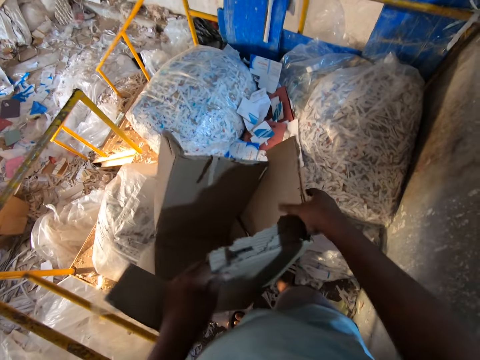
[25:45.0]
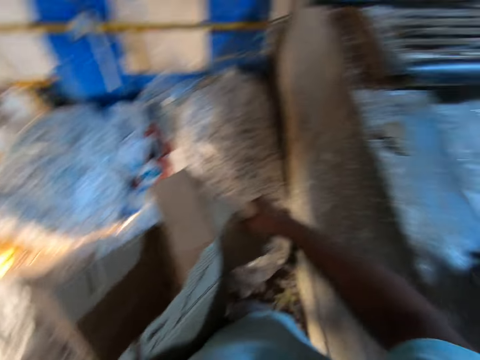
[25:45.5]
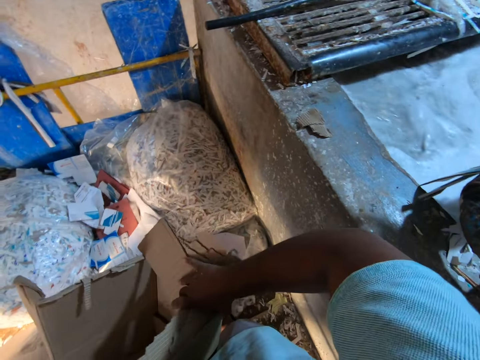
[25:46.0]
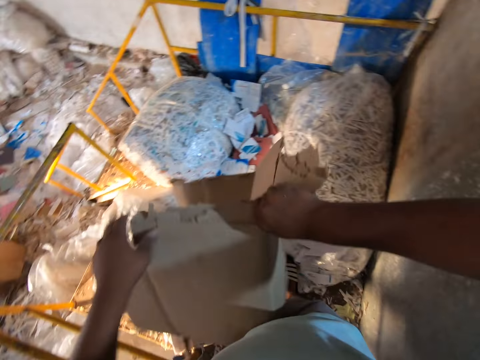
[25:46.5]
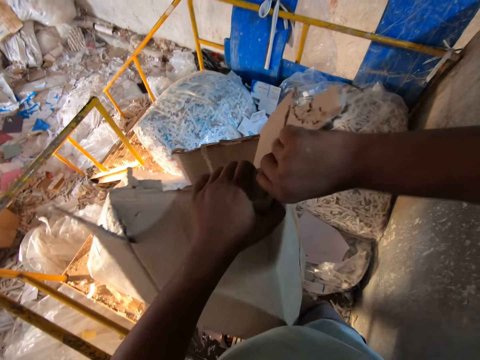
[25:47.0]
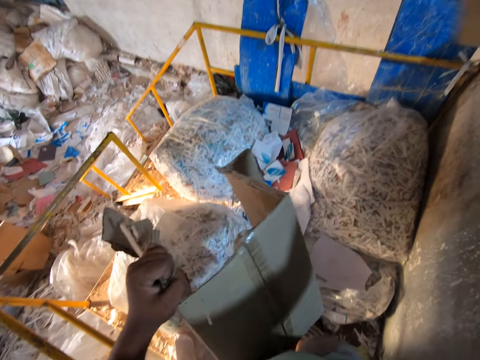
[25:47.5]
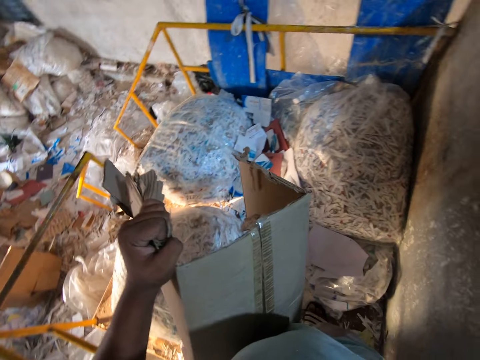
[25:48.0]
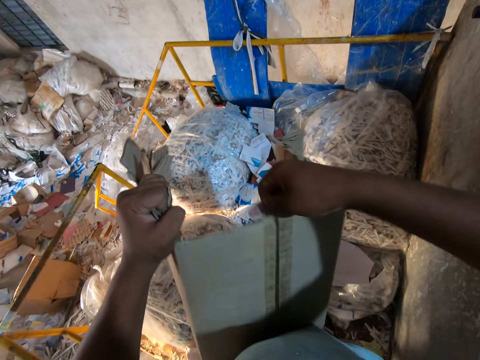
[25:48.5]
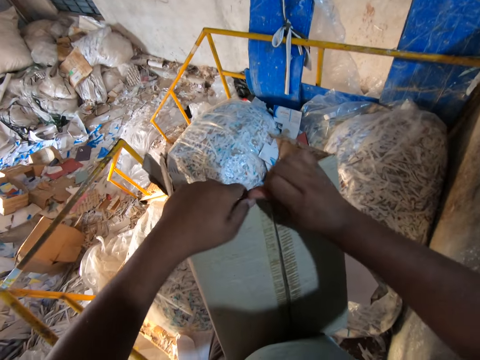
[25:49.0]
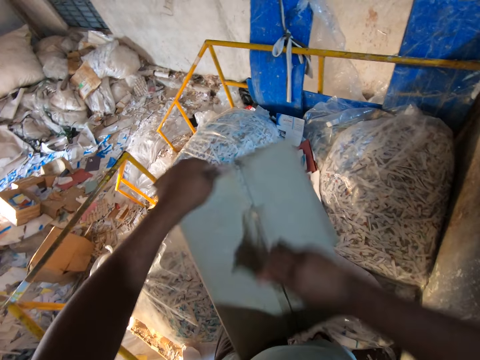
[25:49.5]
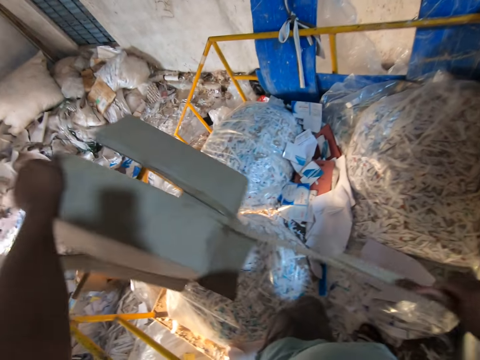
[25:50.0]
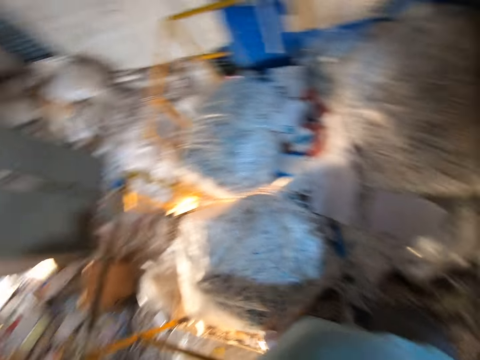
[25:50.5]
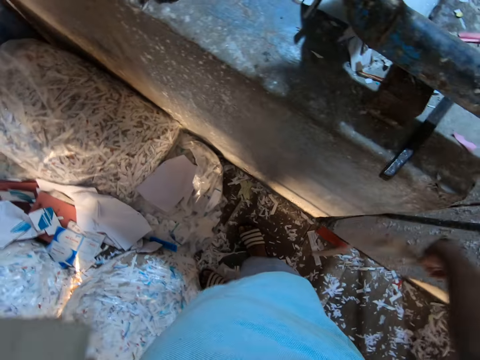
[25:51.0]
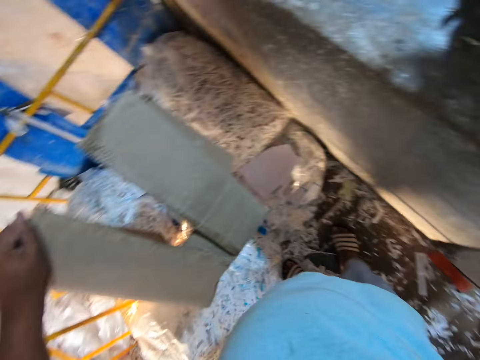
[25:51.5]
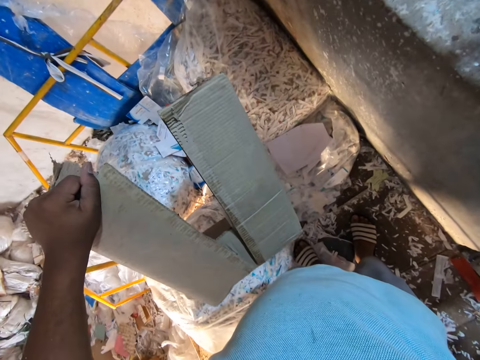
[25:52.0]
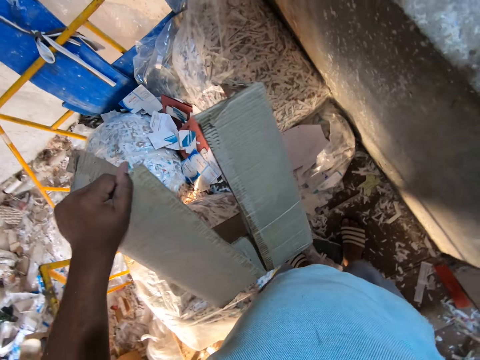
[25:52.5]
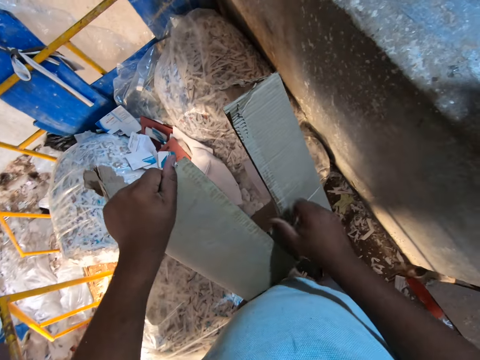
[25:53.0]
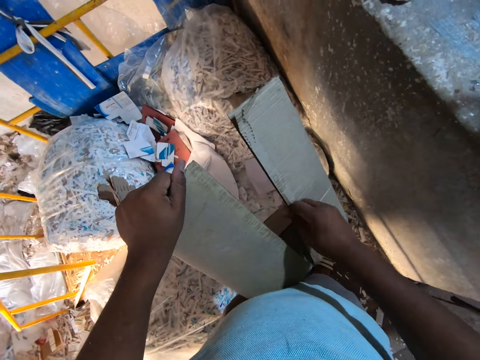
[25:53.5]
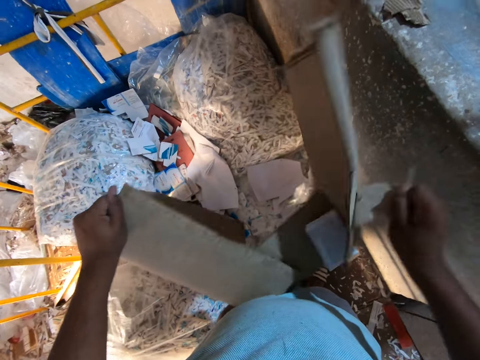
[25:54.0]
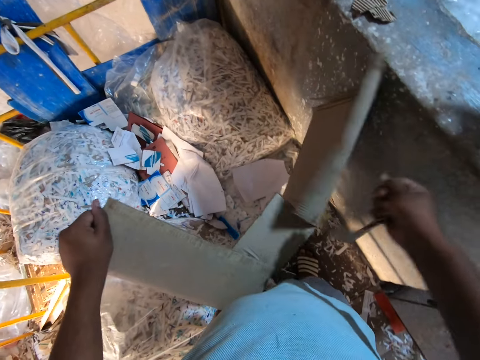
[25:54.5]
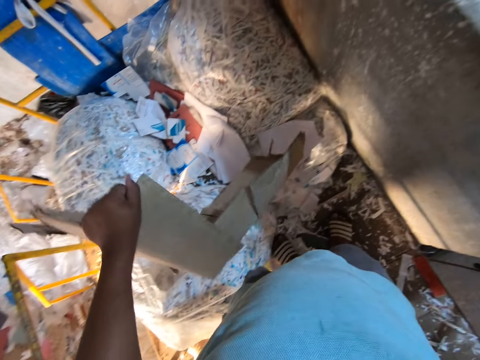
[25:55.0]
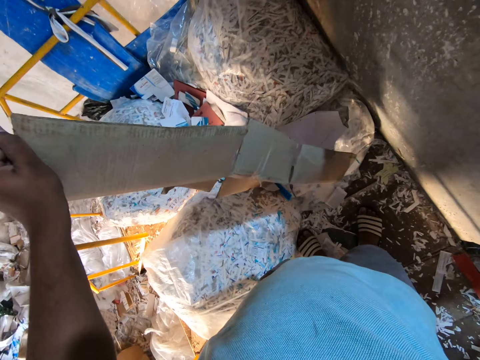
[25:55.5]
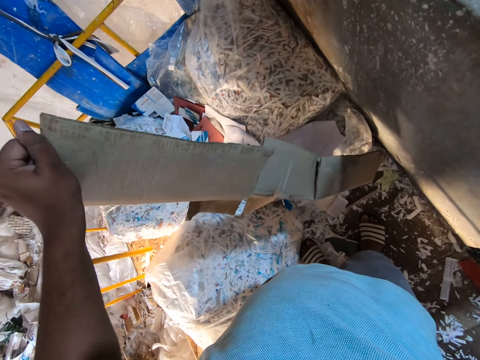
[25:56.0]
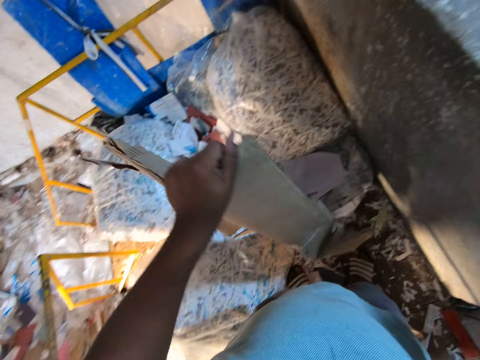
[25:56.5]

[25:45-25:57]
The camera wearer holds the carton or box with his right hand. He looks around. He tears the carton with his right hand. He peels a tape from the carton with his right hand. He looks around, throws the tape on the floor, and looks around again. He tears a piece from the carton with his right hand. He removes the tape from the box.

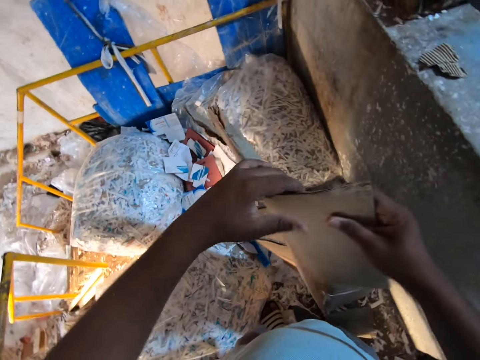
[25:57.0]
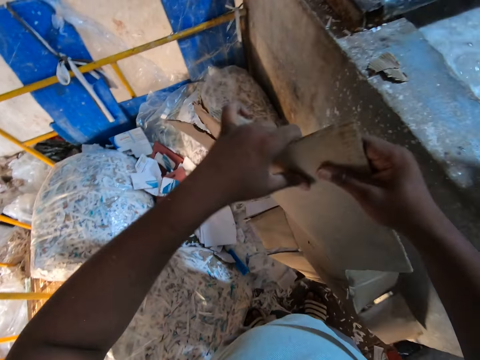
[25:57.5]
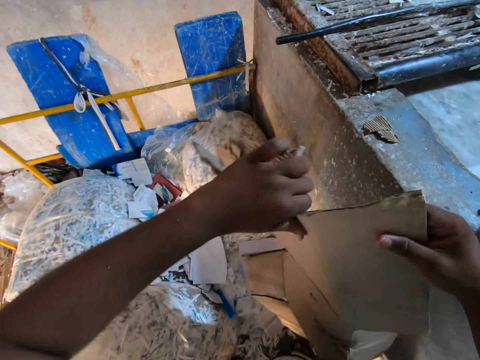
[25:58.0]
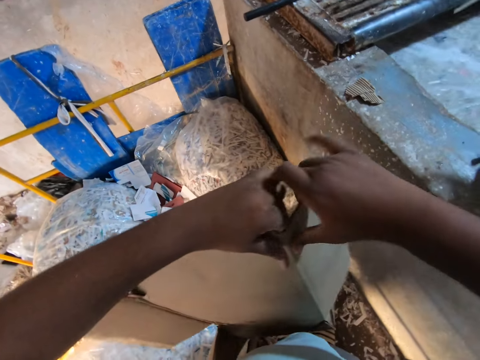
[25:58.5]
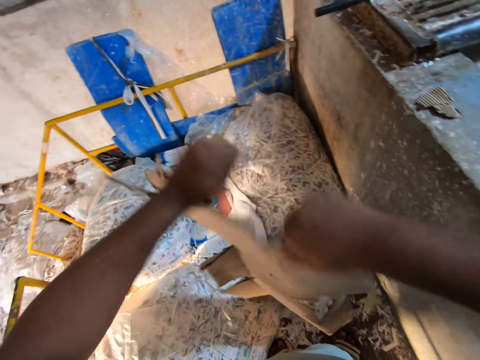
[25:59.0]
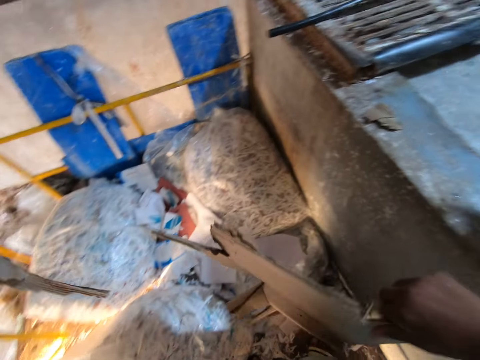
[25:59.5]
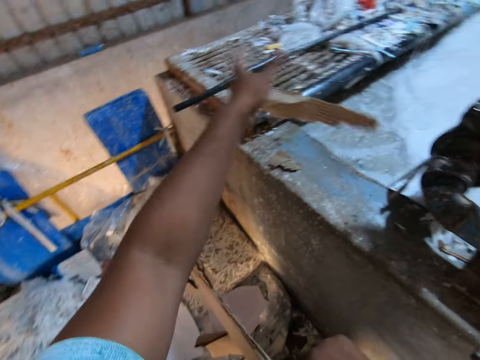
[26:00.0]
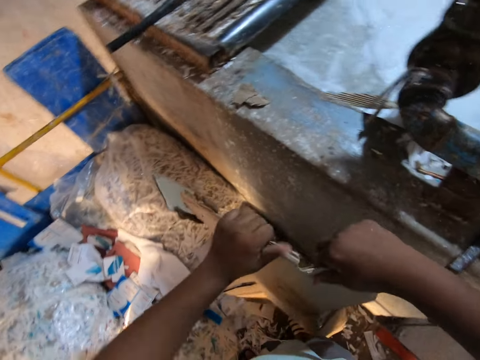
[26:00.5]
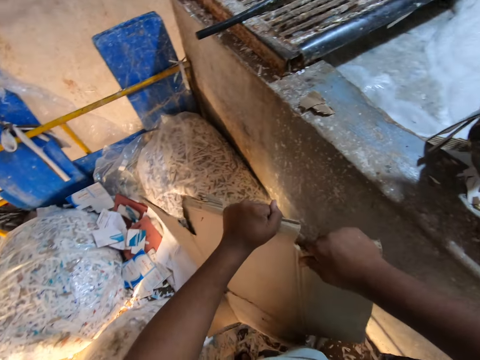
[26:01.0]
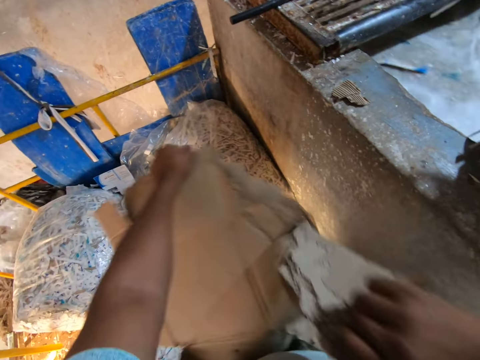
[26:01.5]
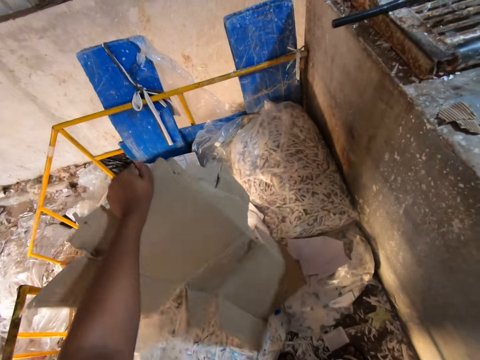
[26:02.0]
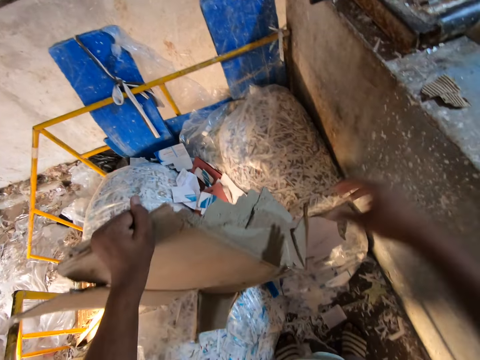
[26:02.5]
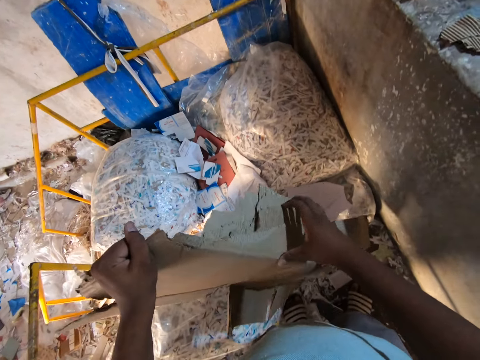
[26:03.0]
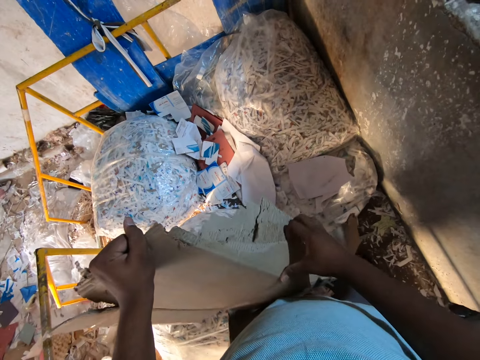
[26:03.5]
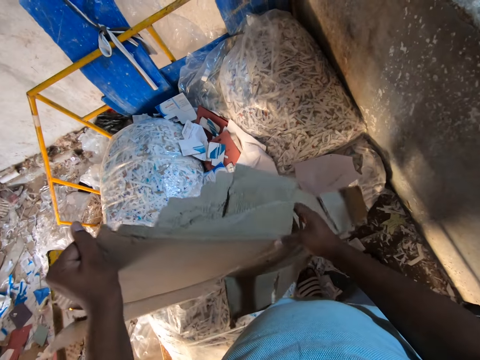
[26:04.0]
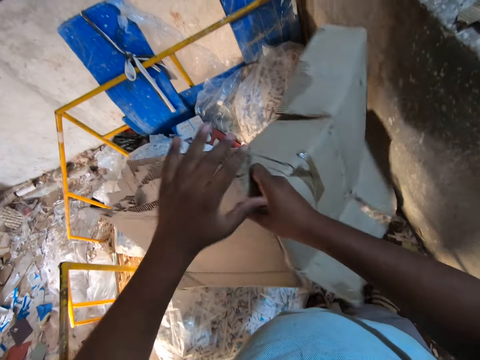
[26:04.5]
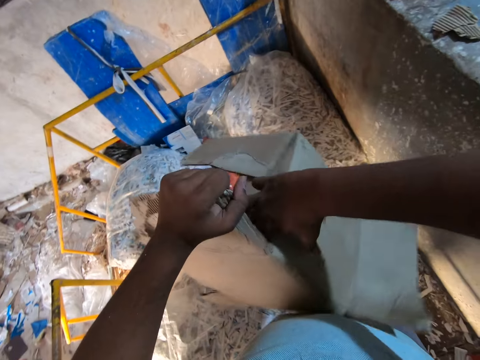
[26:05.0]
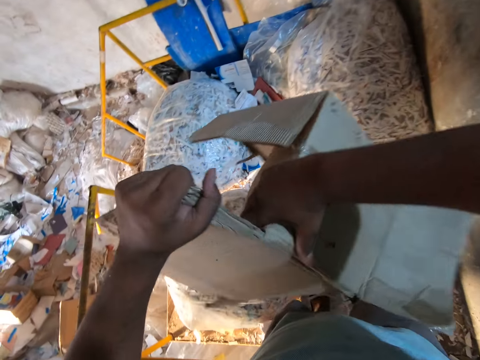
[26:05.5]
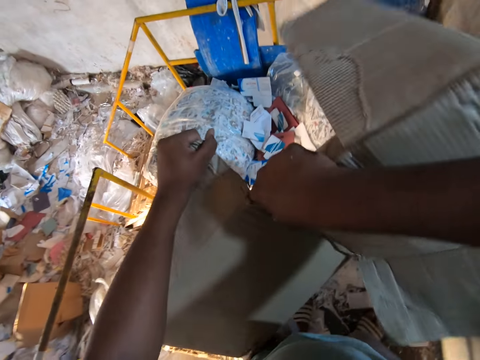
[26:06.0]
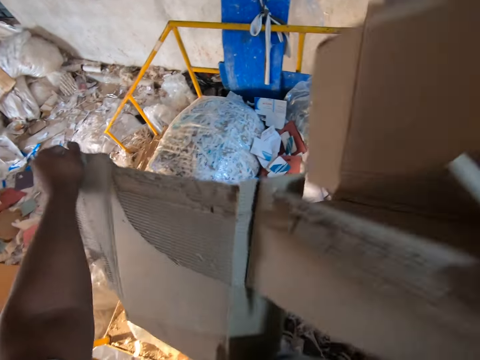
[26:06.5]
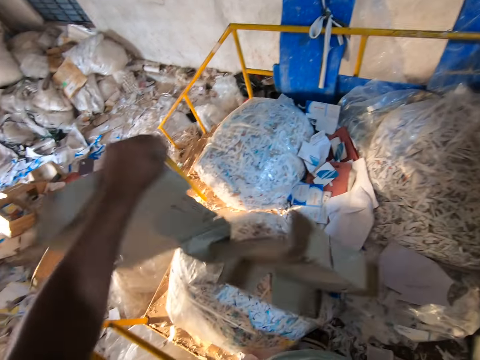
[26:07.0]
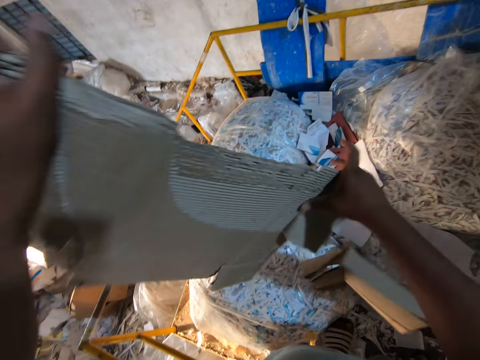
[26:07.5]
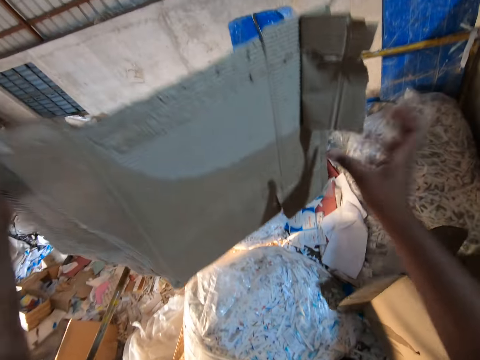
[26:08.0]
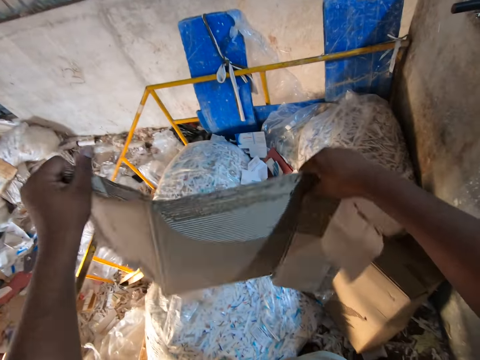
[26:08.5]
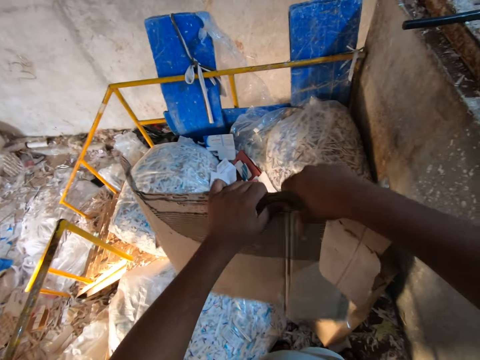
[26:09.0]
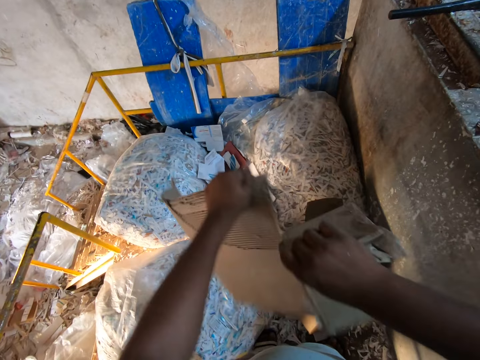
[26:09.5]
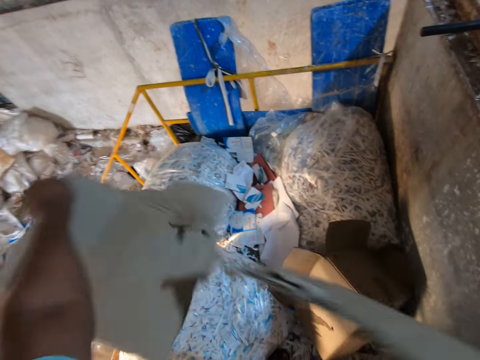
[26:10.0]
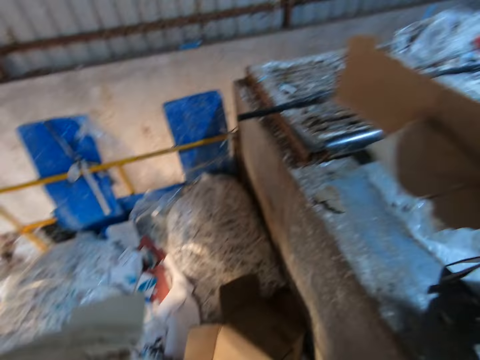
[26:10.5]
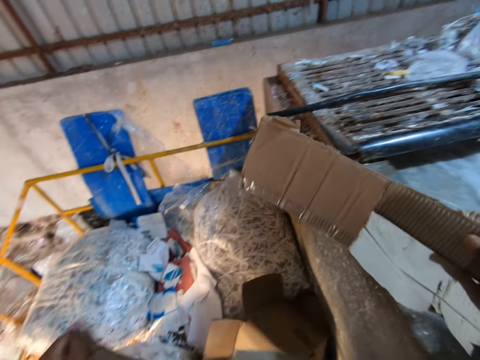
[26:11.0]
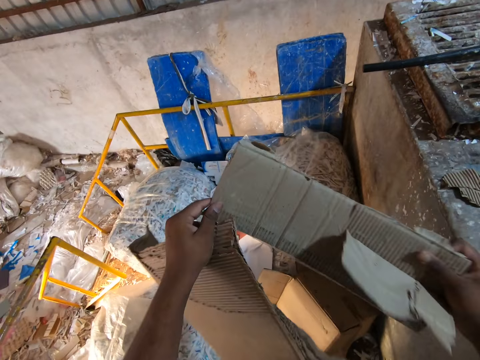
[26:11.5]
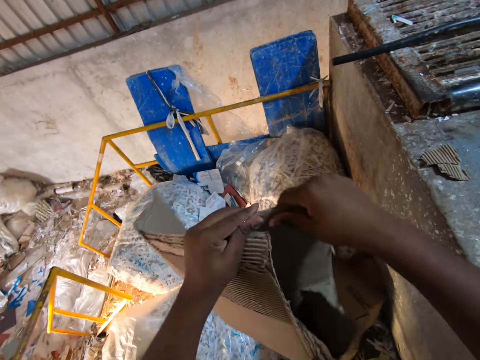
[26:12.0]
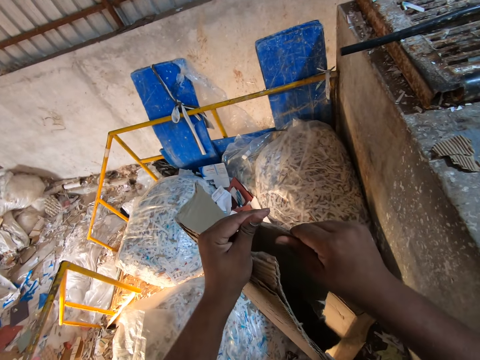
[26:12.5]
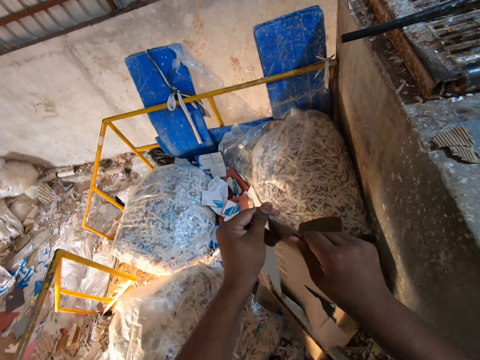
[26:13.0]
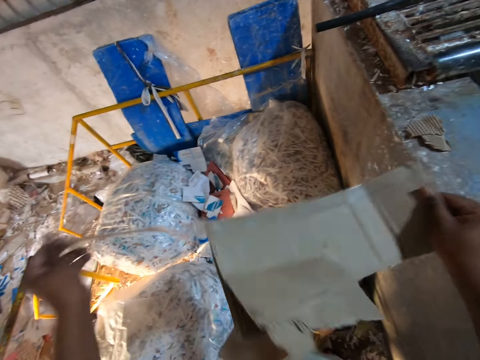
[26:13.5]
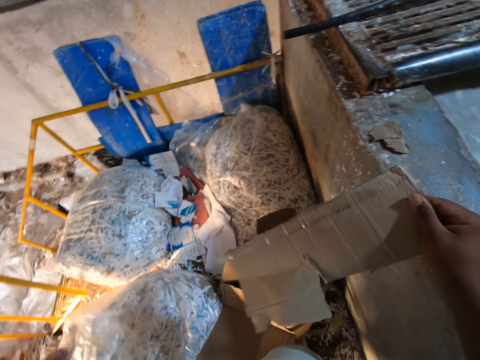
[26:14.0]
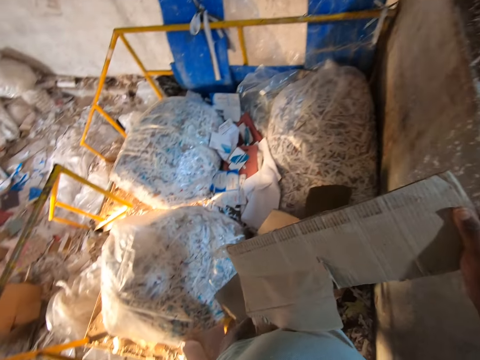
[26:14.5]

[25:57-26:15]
The camera wearer holds the carton or box with his right hand. He tears the carton with both hands. He drops a piece of the carton in his left hand into the mixture in the concrete block. He holds the carton with his left hand, and tears the carton in his hands with his right hand. He throws a piece of the box in the water. He holds the carton with his right hand. He turns the box in the hand. He holds the carton with his left hand, and tears the carton in his hands with his right hand. He throws a piece of the box on the floor. He holds the carton with his right hand, holds the carton with his left hand, and tears the carton in his hands with his right hand. He looks around. He holds the carton in his right hand with his left hand. He holds the carton in his left hand with his right hand. He peels a tape from the carton with his left hand.
